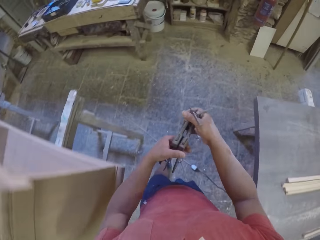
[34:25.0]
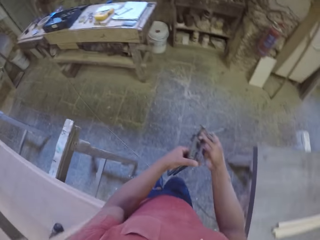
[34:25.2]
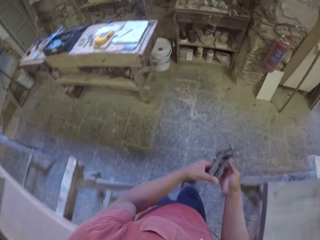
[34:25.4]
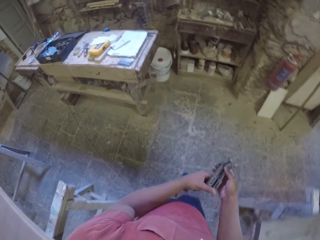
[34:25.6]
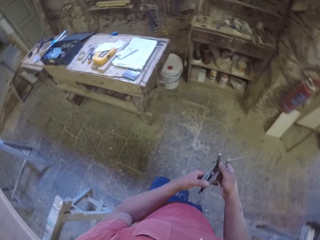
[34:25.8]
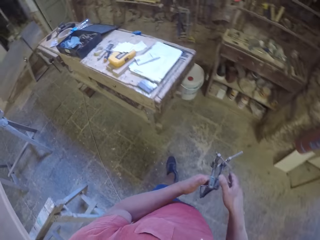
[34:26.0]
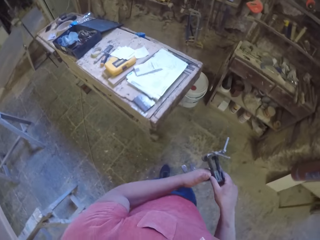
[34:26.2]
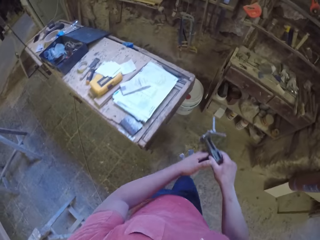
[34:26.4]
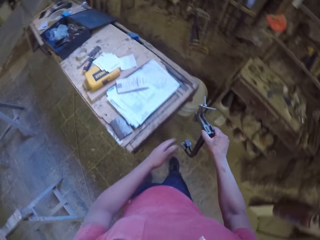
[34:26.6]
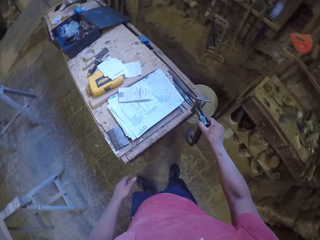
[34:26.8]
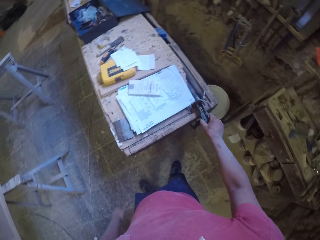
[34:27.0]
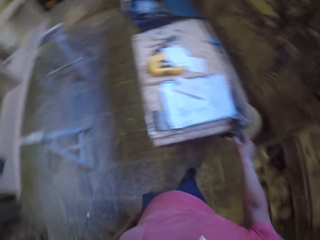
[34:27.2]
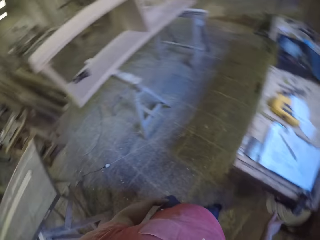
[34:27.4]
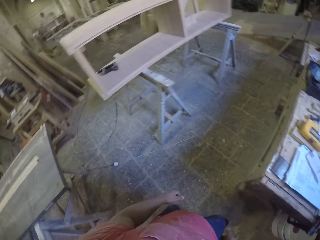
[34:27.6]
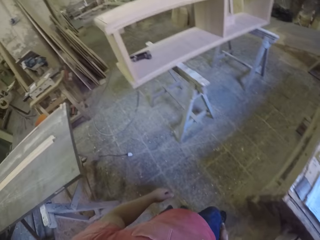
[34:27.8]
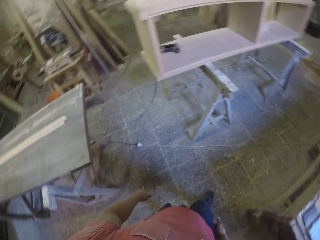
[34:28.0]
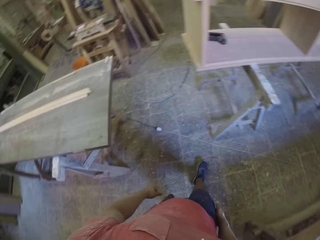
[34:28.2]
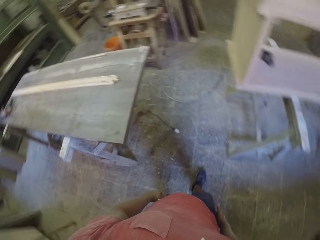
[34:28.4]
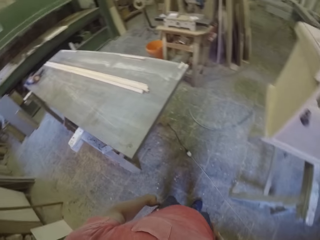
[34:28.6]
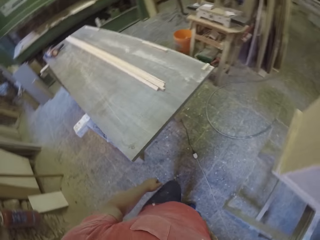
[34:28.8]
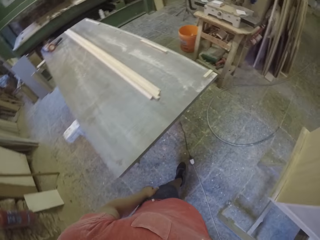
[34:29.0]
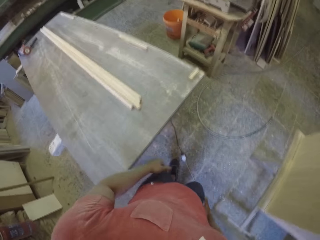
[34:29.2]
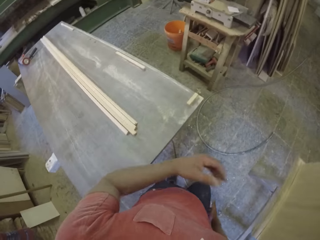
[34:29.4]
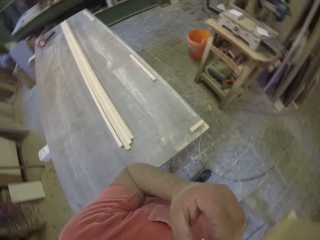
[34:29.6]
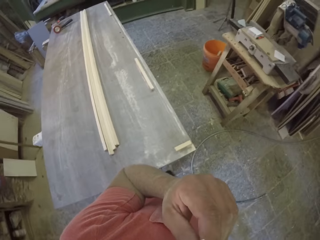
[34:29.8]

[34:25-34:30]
The camera wearer walks in the workshop. They pick the metals from the table. They walk in the workshop. They place the metals on the table. They walk in the workshop.

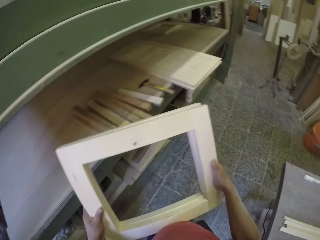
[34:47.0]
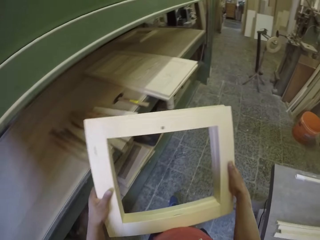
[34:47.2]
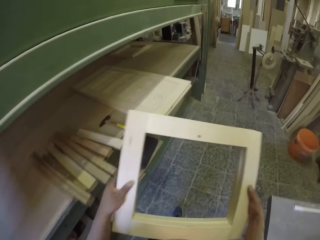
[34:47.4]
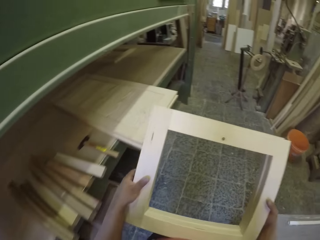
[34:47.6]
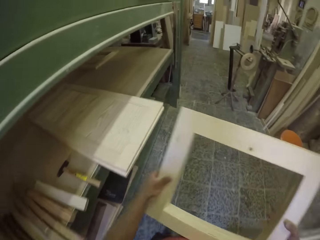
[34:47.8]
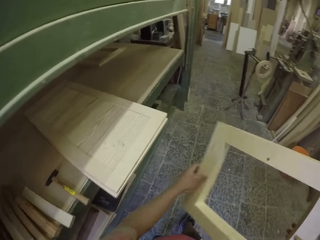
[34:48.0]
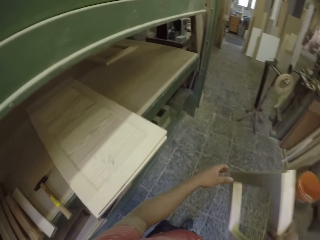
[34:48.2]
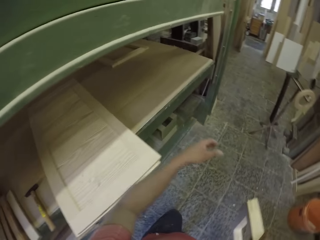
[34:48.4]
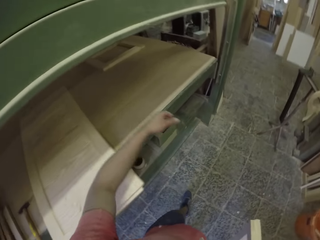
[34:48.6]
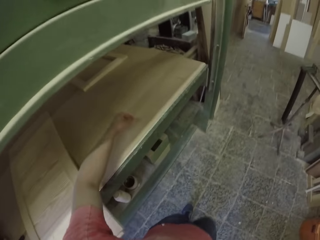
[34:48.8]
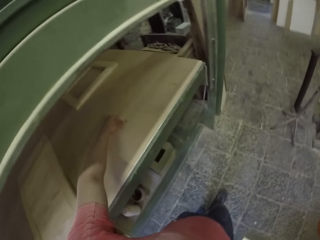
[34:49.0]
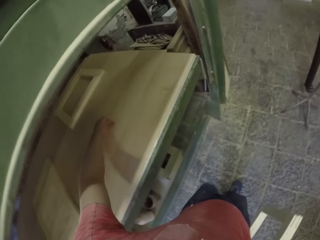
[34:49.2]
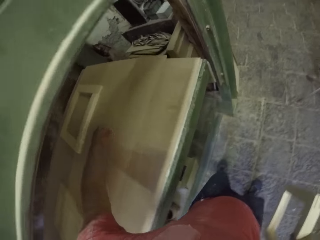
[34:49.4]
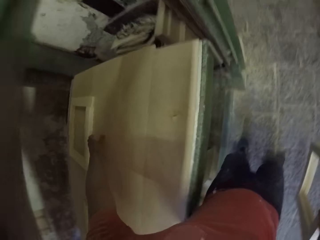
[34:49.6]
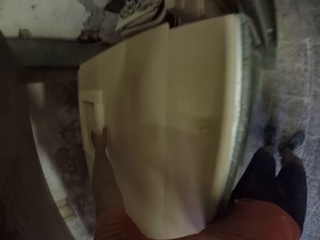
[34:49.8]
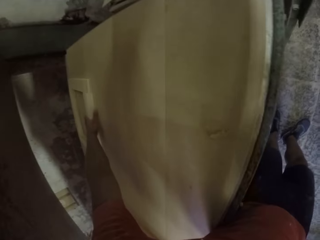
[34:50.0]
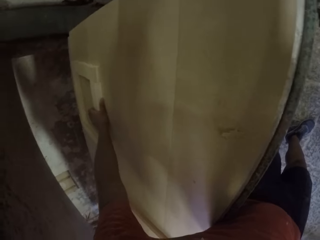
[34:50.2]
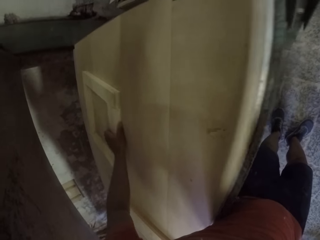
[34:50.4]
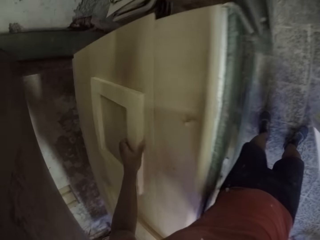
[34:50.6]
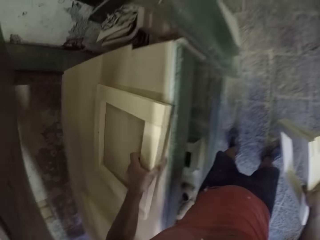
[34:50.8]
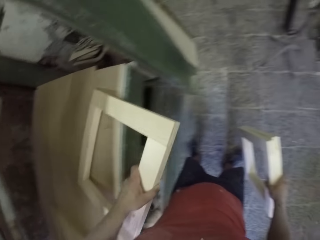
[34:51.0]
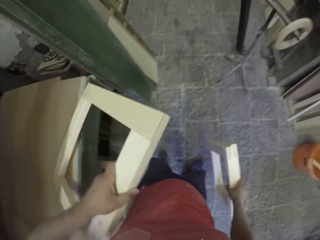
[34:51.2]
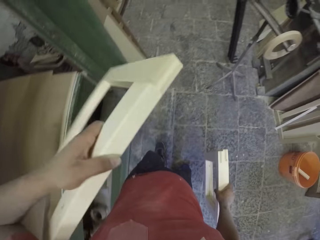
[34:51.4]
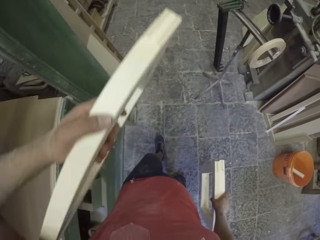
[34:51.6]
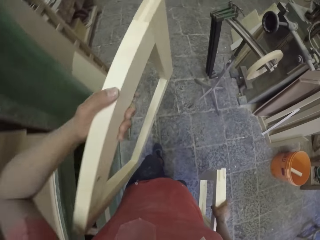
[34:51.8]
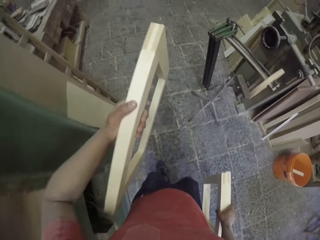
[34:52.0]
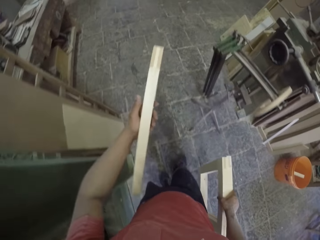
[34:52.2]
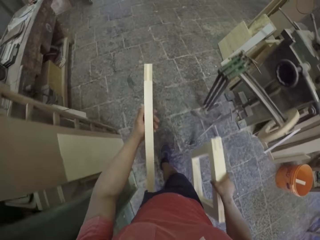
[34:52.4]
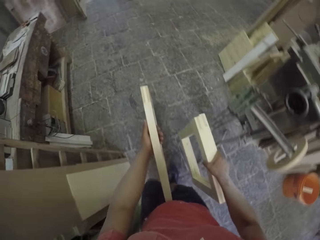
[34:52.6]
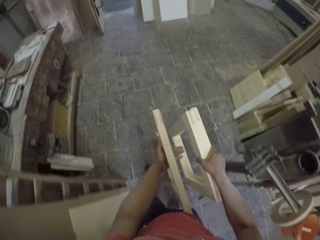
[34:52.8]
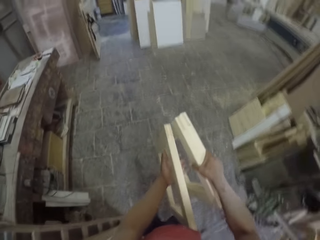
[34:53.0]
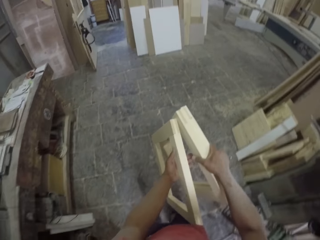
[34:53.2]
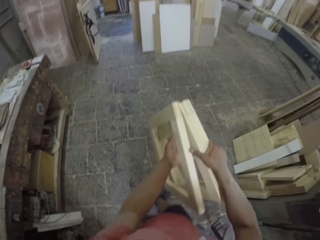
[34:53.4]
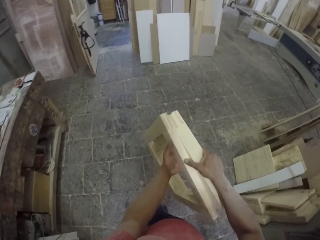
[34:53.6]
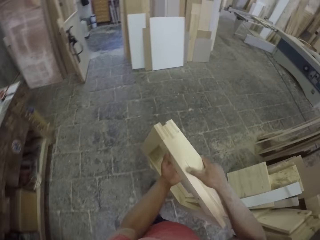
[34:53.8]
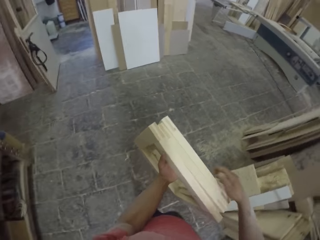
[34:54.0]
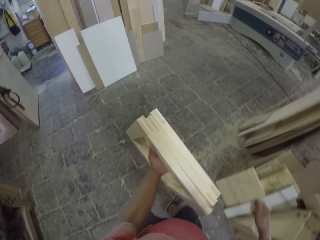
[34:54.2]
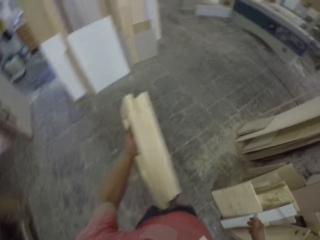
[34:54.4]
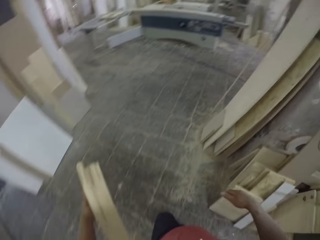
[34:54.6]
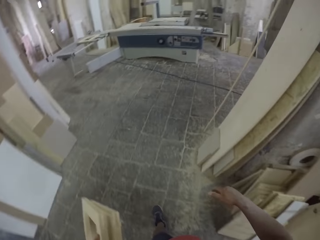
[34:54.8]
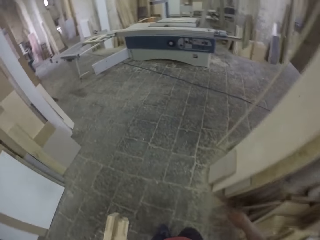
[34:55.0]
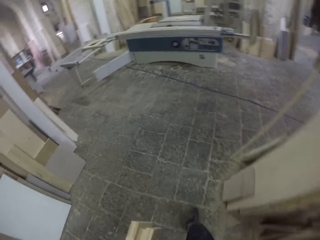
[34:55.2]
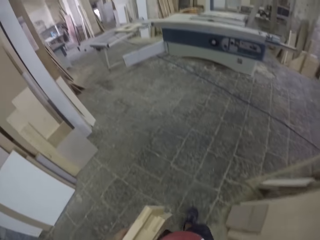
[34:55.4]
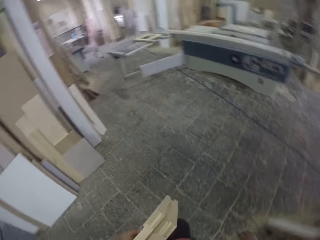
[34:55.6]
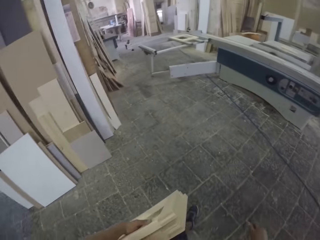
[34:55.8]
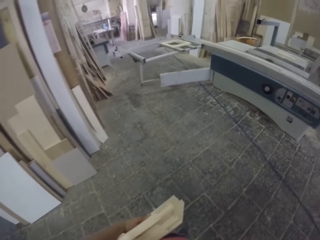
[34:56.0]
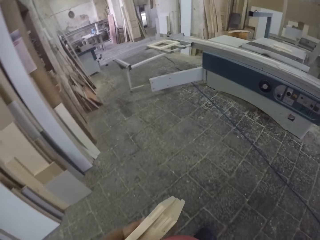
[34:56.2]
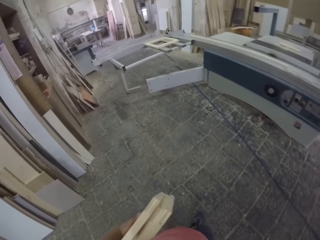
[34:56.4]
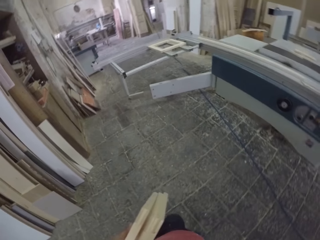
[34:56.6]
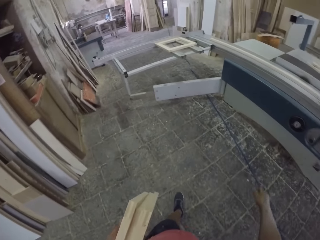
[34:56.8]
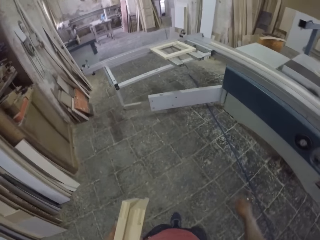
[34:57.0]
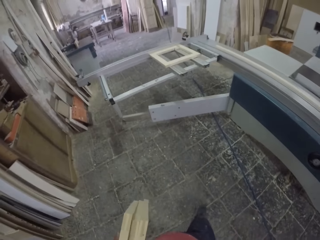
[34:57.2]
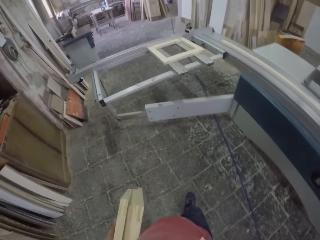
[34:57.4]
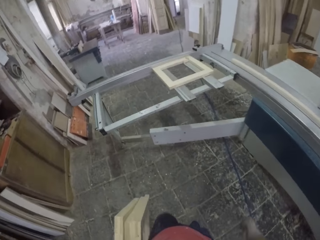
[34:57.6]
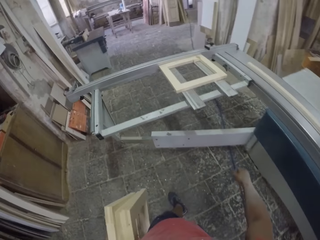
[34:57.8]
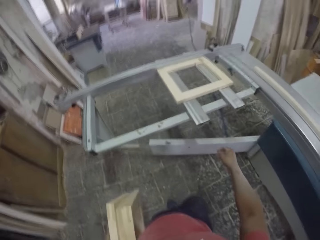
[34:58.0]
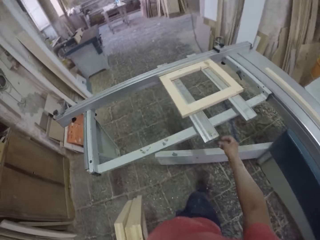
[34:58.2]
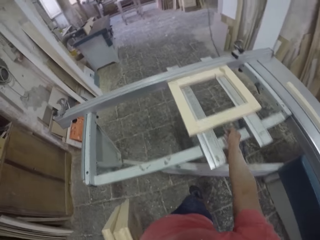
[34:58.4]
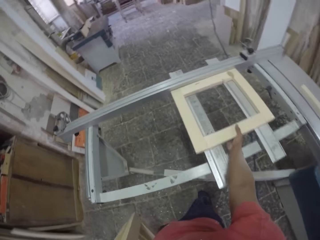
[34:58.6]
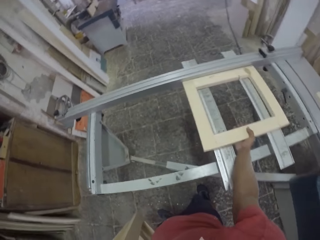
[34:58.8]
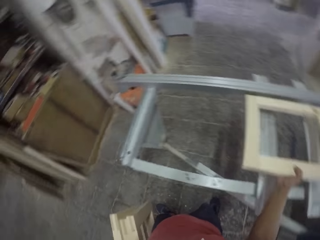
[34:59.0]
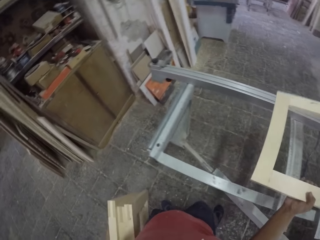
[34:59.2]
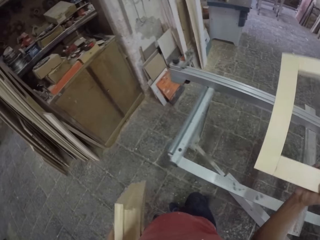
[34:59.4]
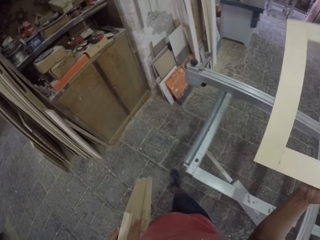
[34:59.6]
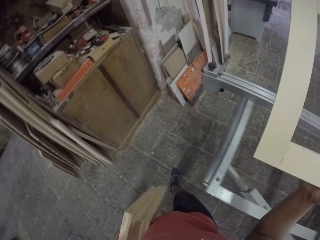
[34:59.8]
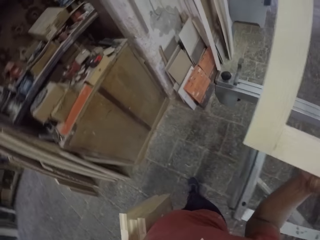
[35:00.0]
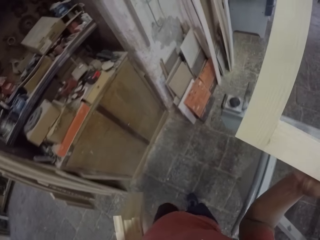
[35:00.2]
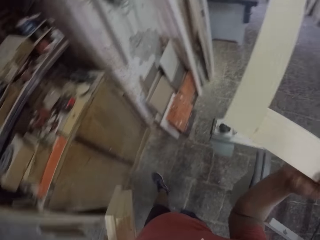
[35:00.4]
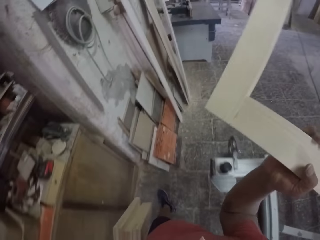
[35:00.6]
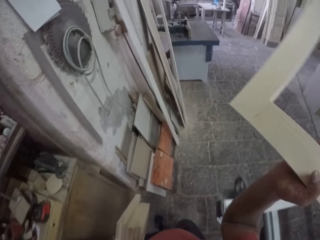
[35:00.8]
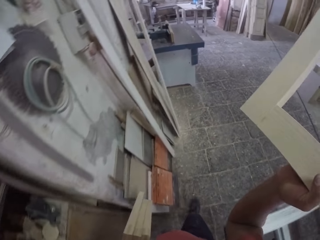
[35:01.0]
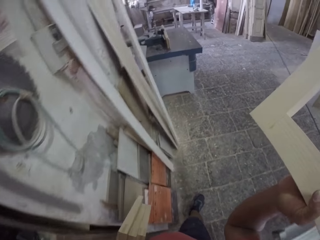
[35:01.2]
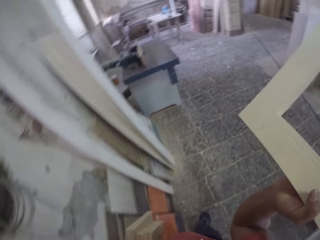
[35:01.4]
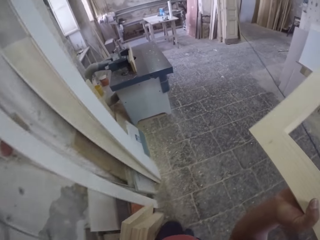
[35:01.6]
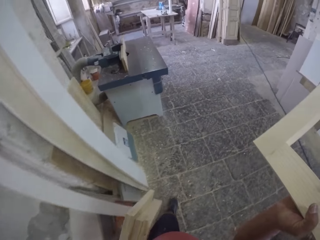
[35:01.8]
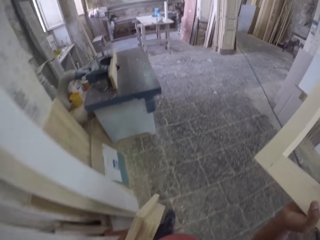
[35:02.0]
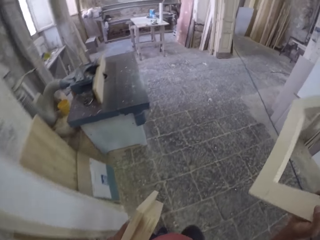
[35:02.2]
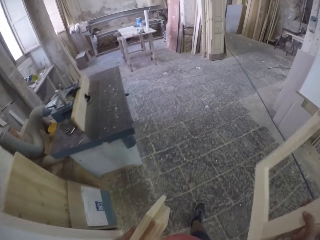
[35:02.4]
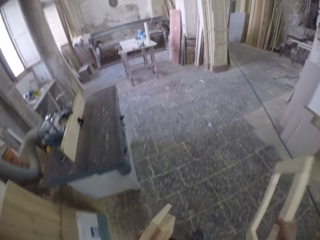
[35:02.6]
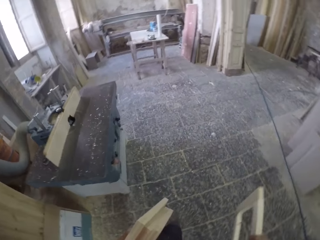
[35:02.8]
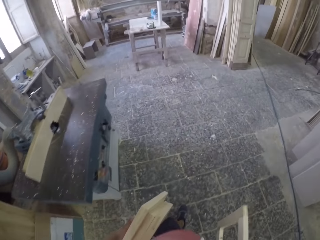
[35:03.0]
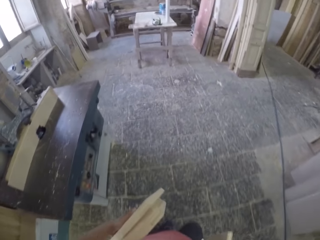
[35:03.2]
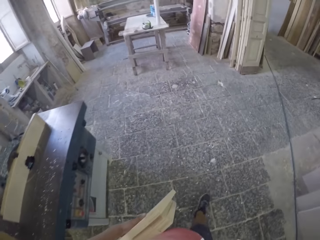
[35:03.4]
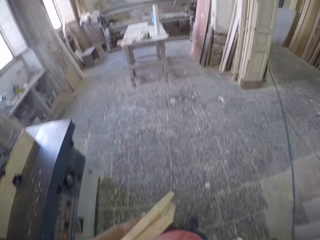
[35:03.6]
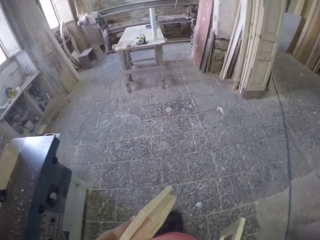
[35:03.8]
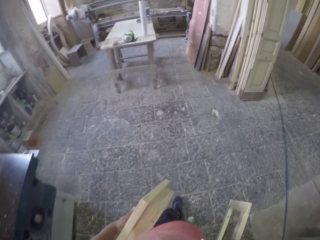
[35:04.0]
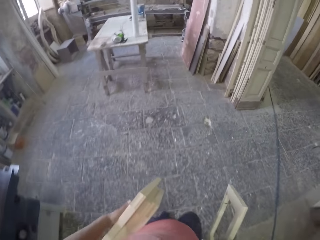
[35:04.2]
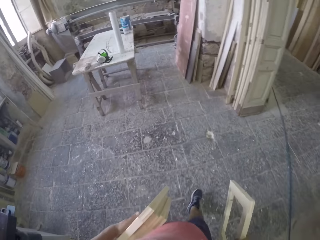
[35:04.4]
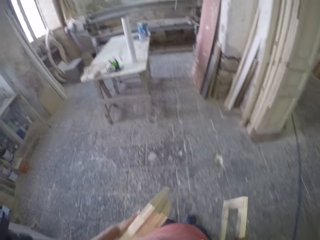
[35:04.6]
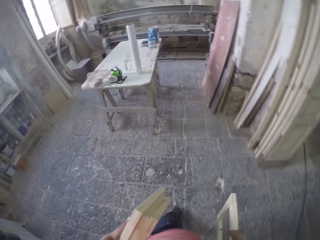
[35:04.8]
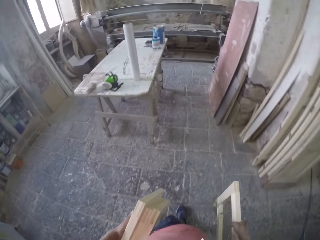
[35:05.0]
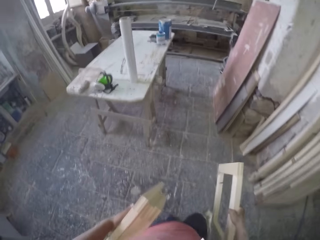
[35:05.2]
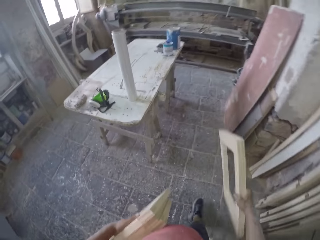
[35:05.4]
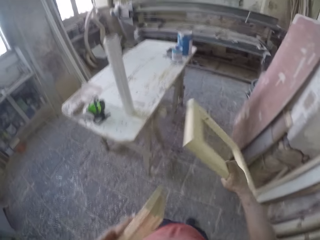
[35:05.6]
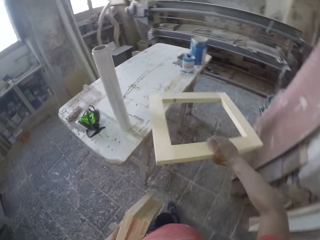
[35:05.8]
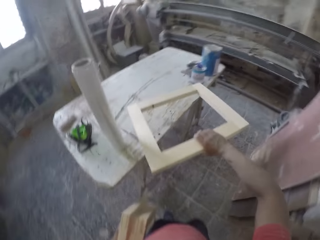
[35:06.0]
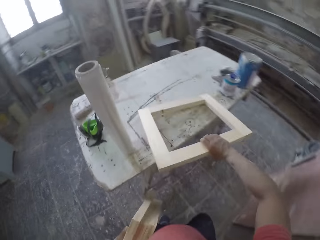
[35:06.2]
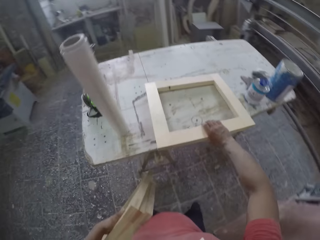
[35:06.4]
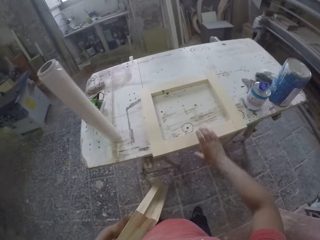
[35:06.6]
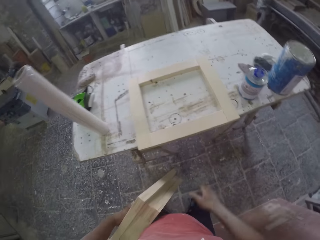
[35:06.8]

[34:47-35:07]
The camera wearer picks the square wood from the table. They take the square wood. They pick the square wood from the table. They take the square wood. They walk in the workshop. They pick another square wood from the metal. They take the square wood. They walk in the workshop.
